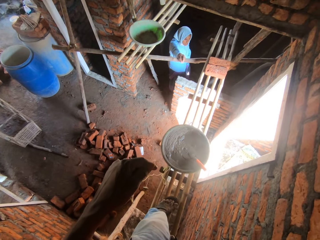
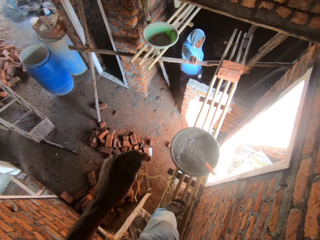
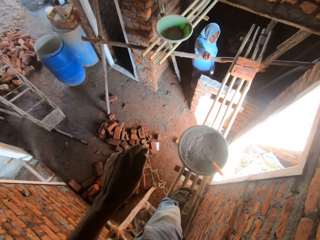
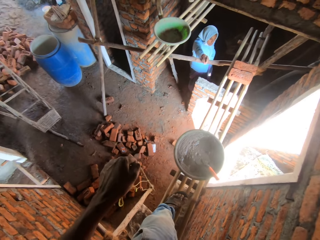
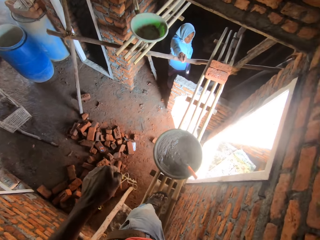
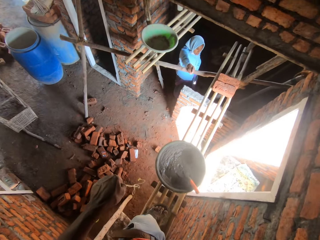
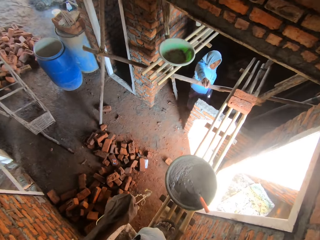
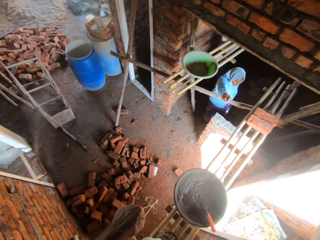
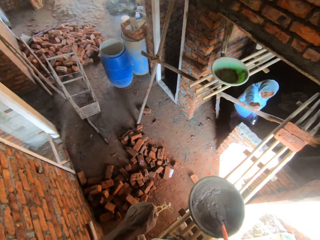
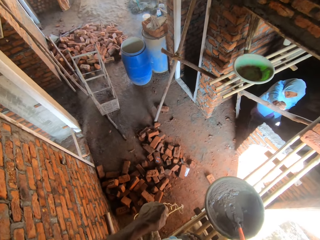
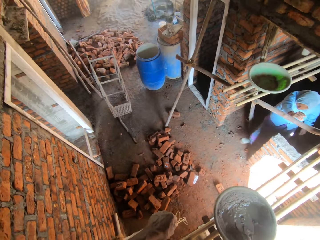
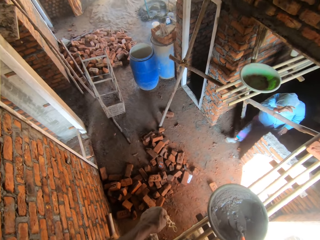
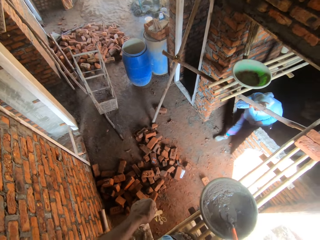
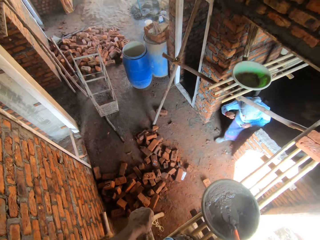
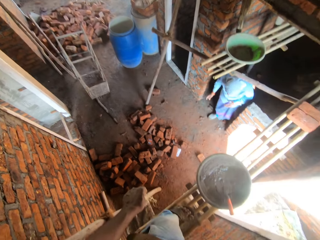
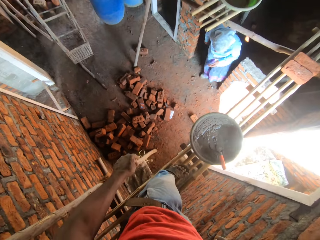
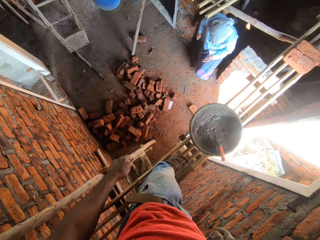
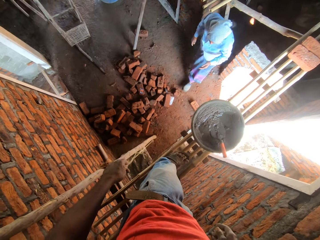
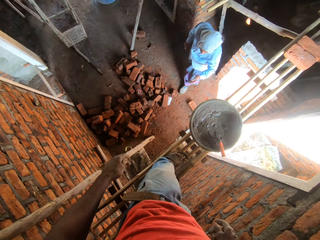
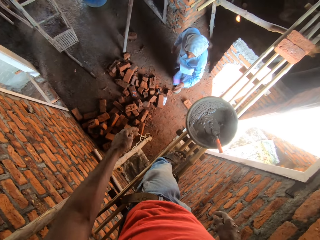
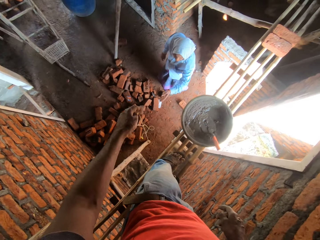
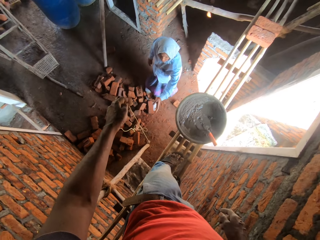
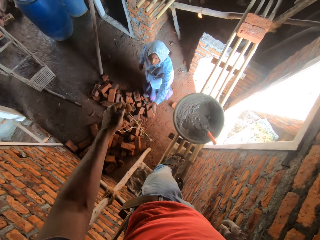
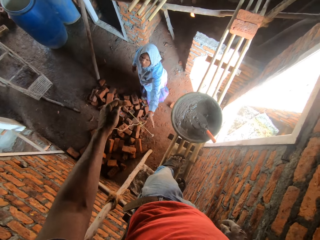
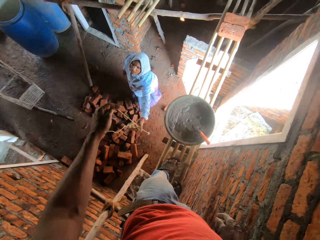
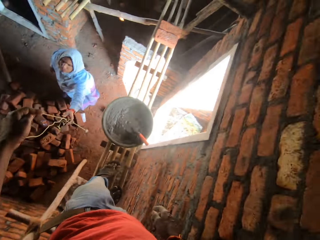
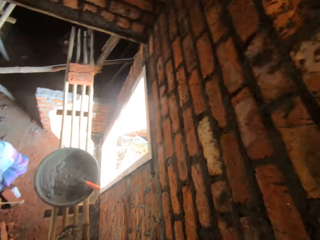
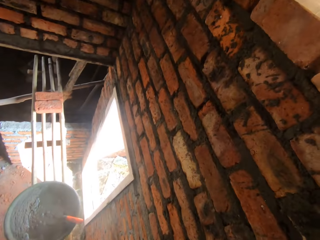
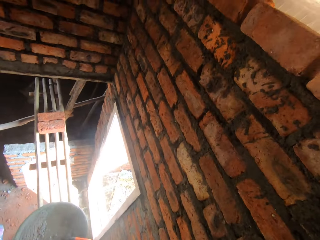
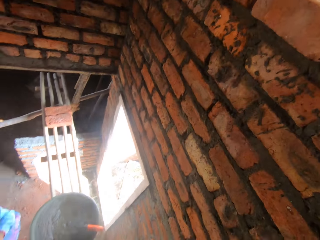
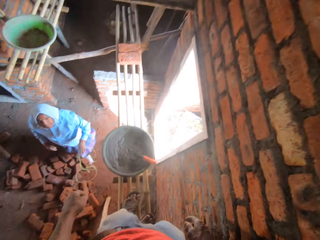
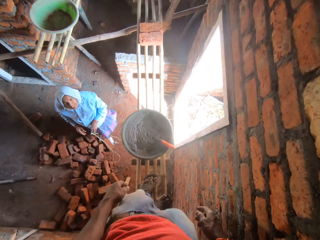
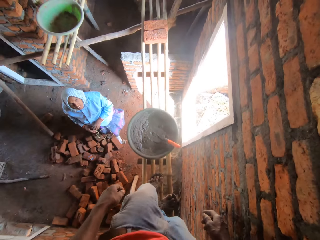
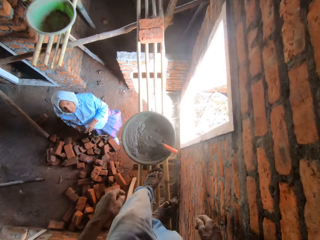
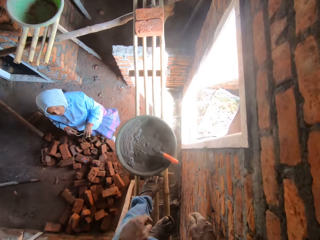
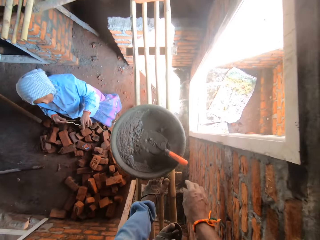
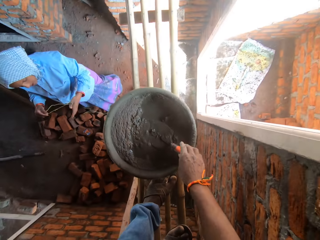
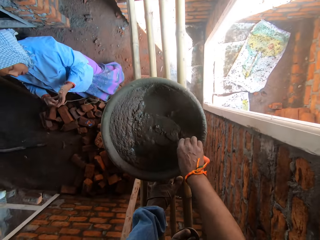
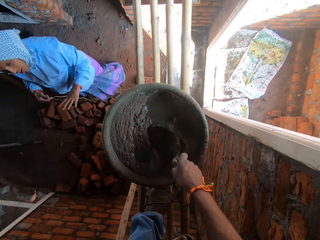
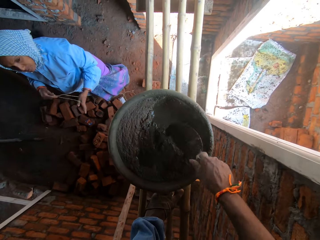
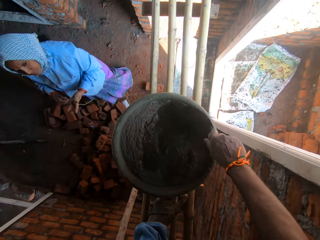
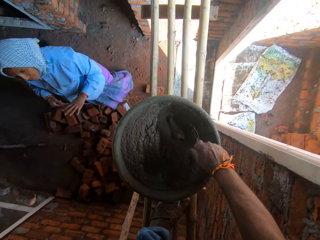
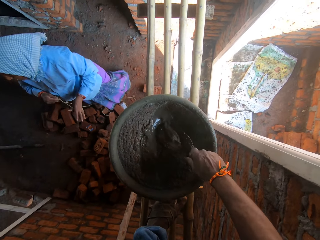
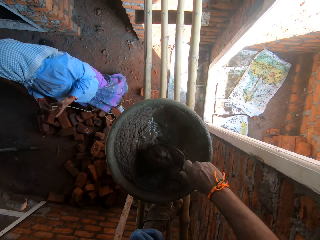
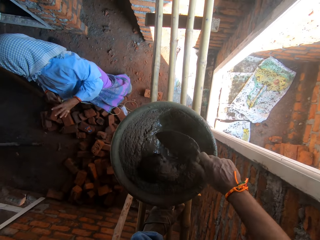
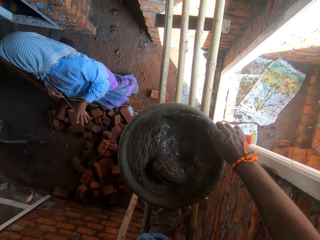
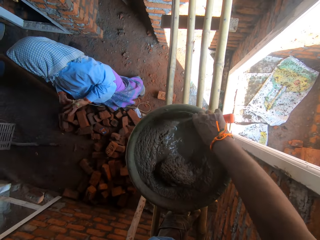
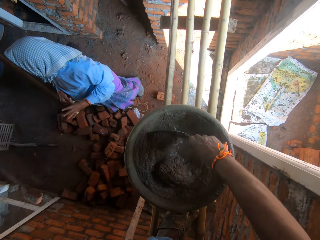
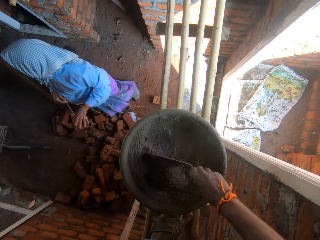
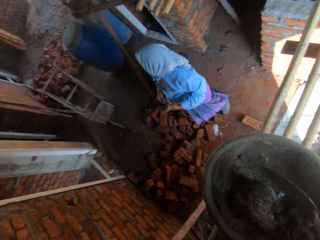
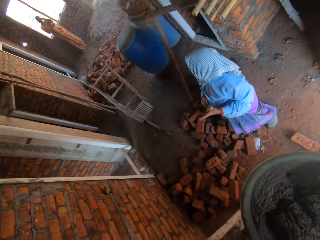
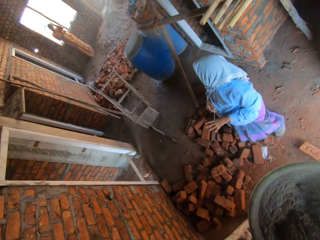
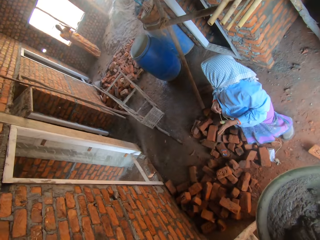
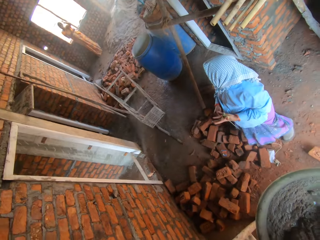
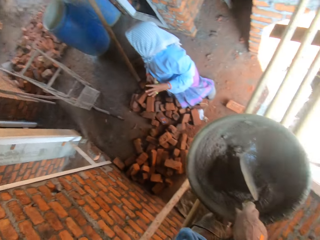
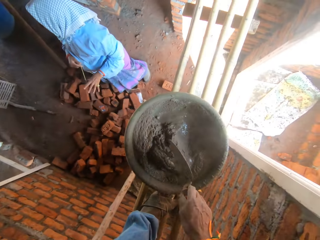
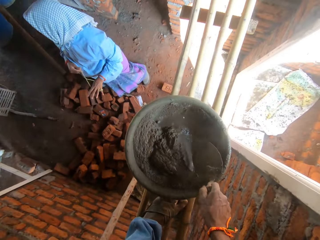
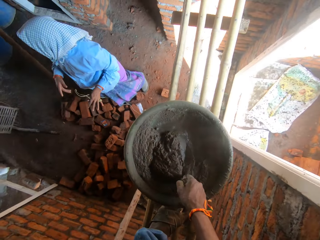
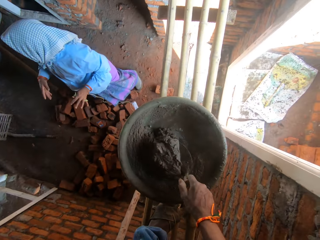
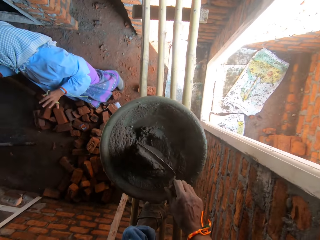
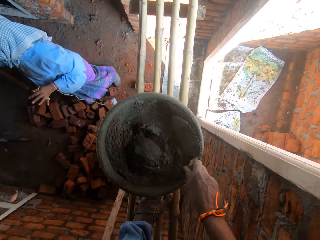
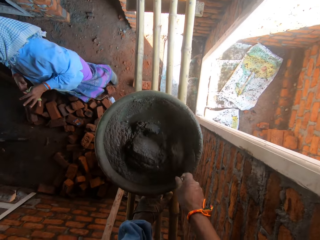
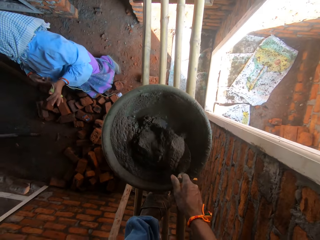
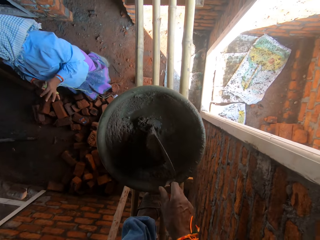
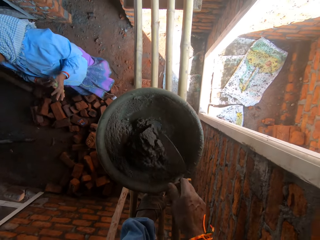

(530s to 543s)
A lady walks around the building. The camera wearer hands the rope to the lady. They pick a trowel and mix the mortar or concrete with the trowel. The lady ties the rope to her hand. The camera wearer looks around.

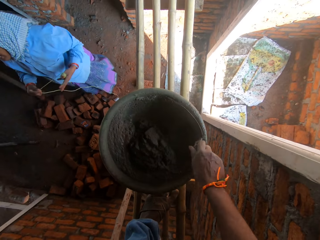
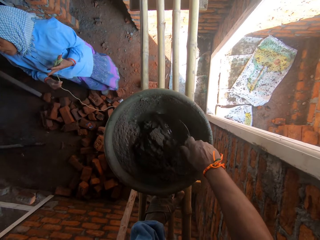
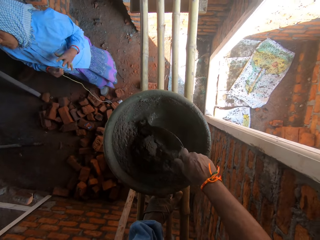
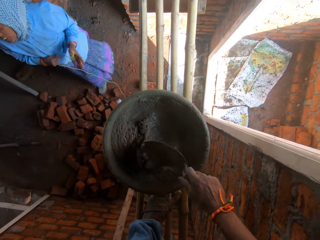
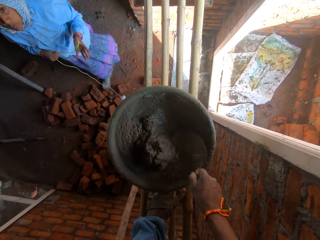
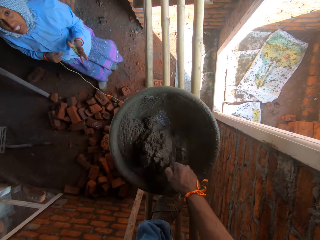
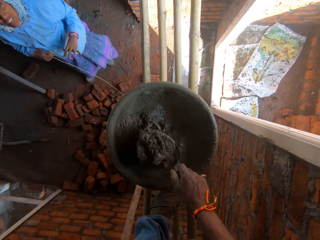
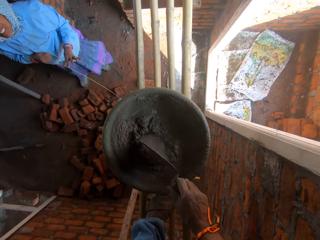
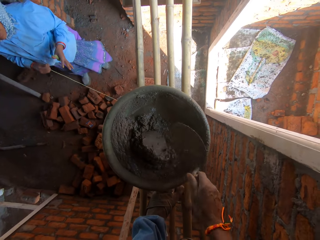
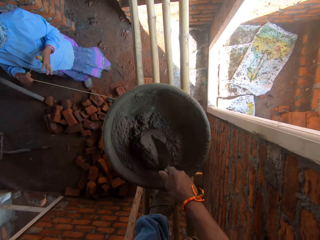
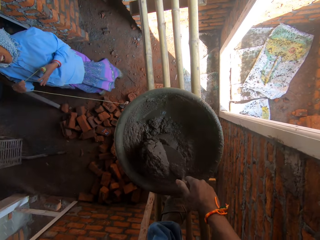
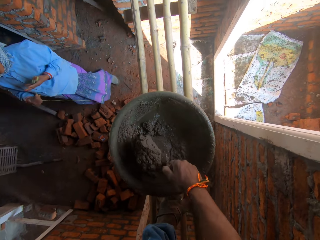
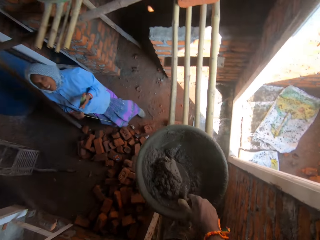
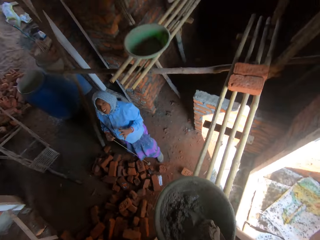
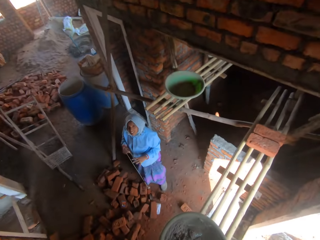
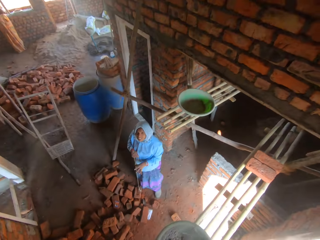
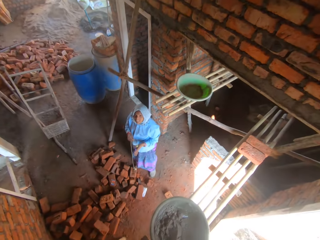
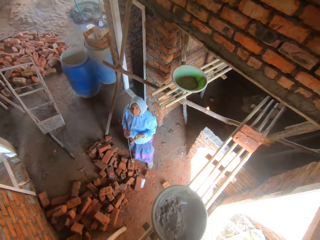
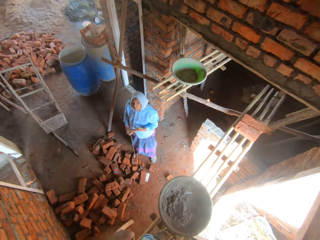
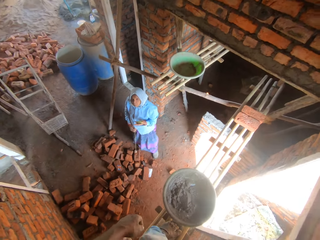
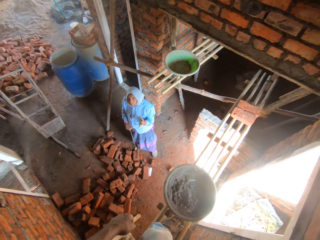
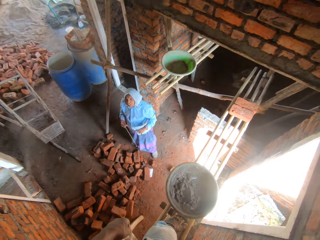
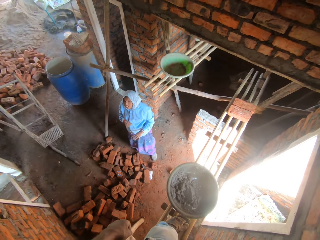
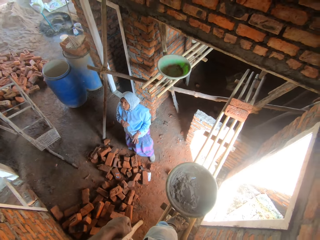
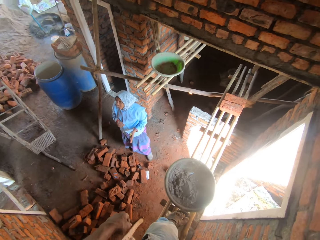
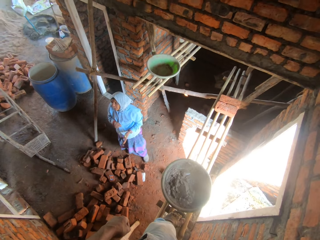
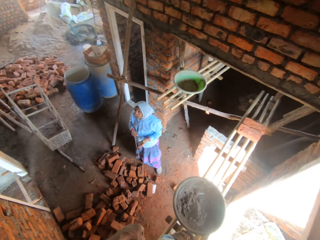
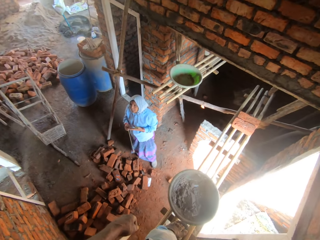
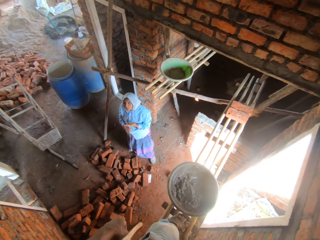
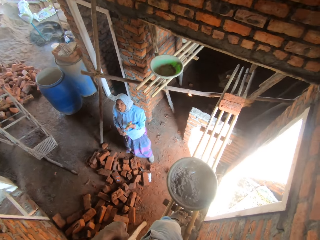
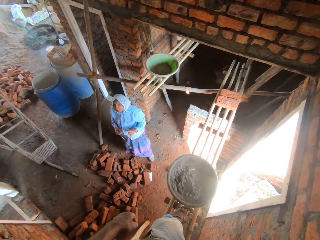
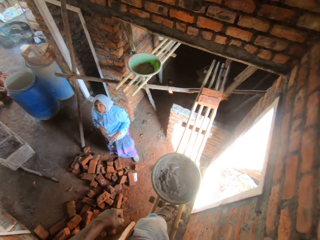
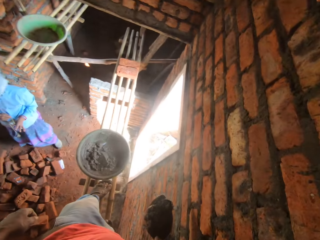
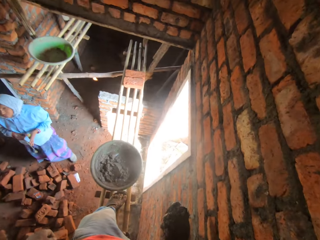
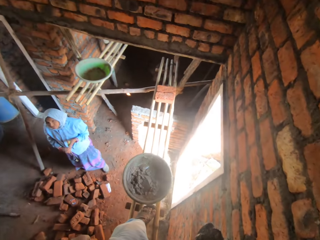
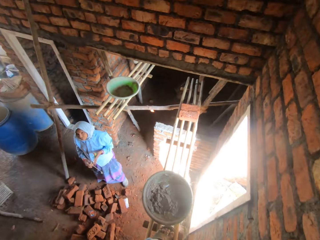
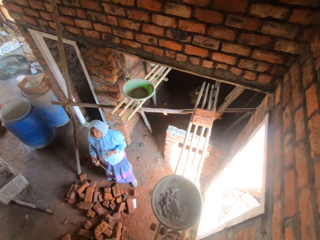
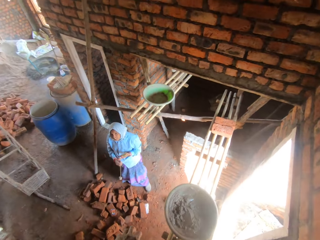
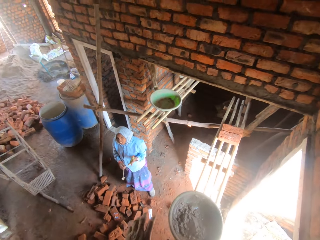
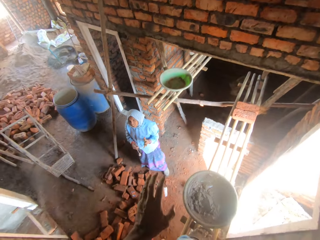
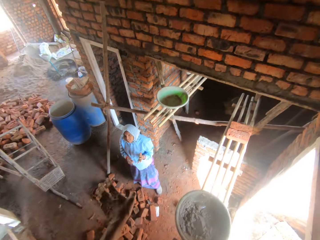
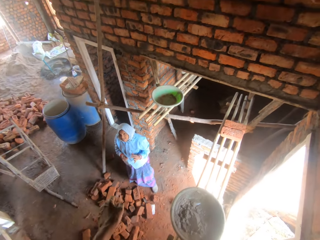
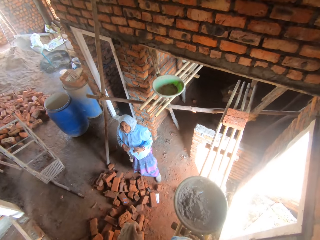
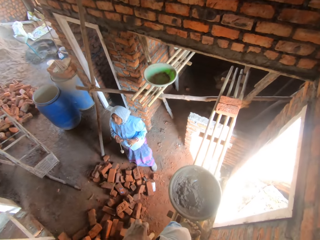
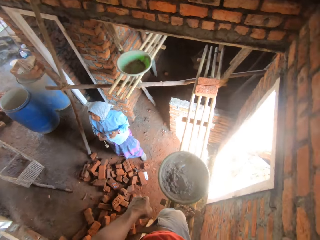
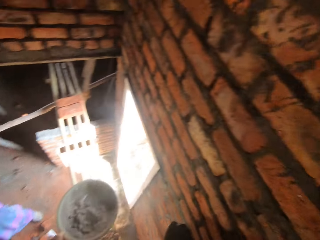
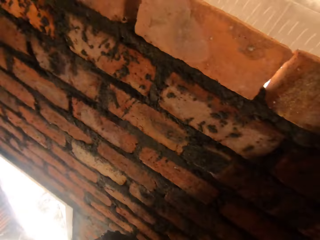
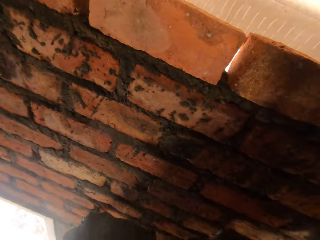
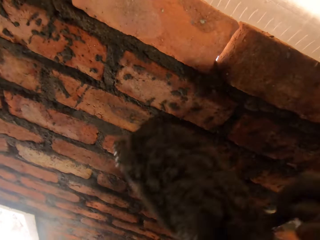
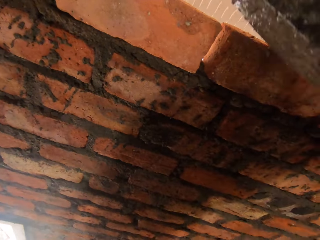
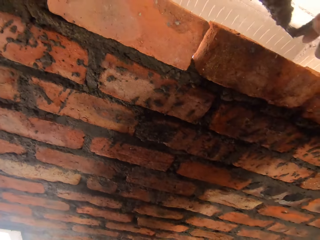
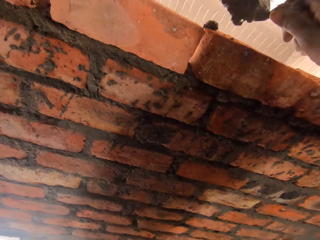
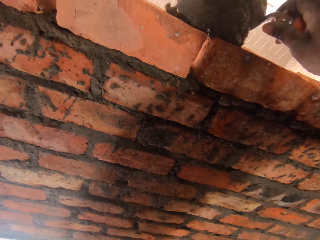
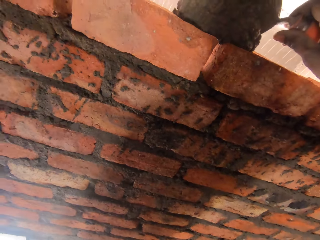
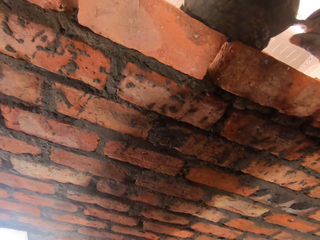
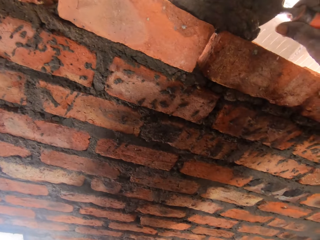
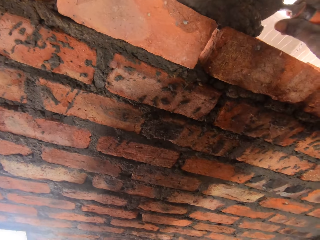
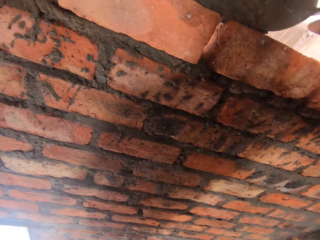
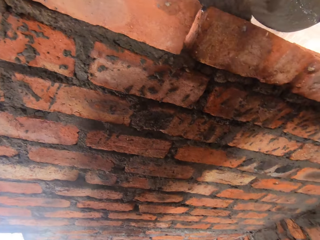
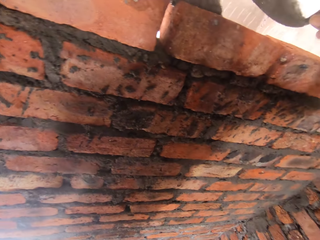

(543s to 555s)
The camera wearer scoops concrete. They speak to a woman. The camera wearer applies mortar on the wall.
